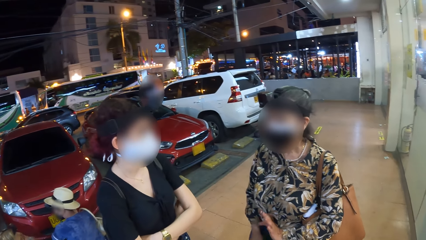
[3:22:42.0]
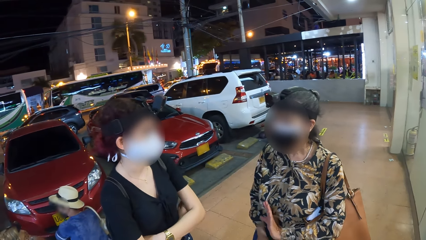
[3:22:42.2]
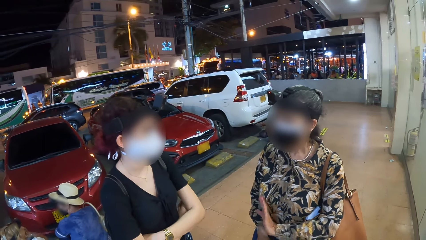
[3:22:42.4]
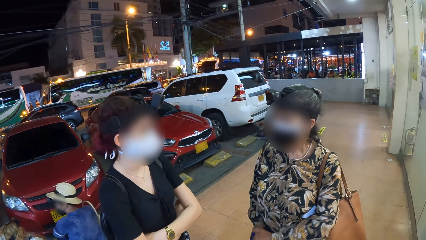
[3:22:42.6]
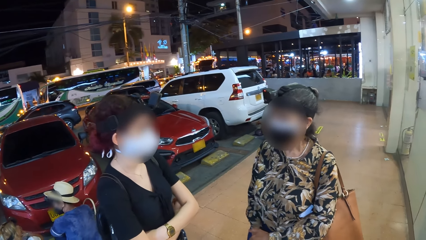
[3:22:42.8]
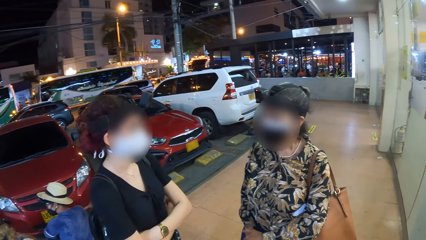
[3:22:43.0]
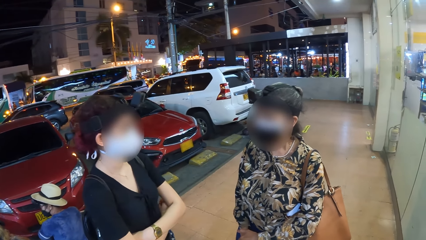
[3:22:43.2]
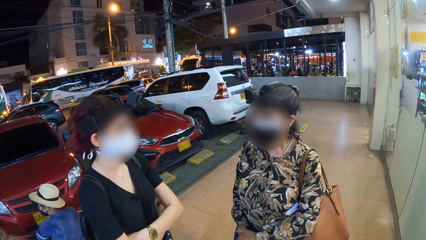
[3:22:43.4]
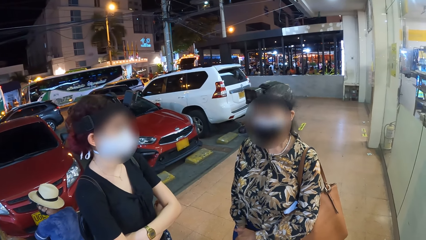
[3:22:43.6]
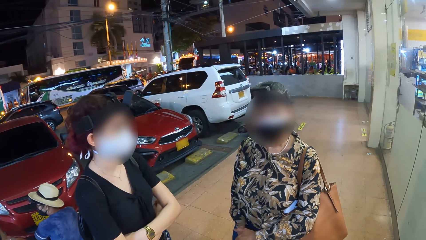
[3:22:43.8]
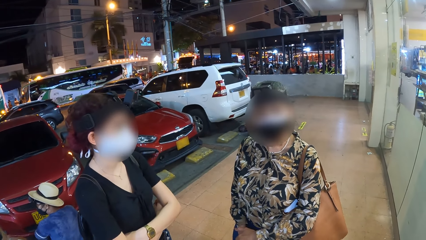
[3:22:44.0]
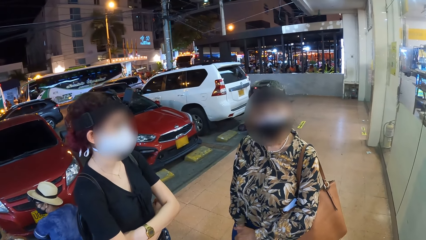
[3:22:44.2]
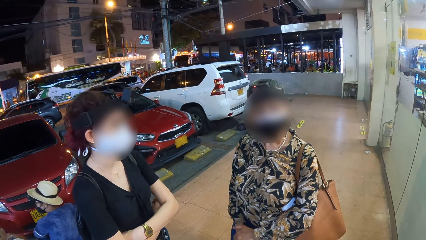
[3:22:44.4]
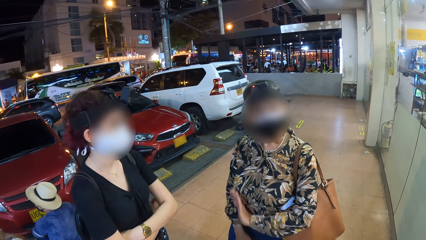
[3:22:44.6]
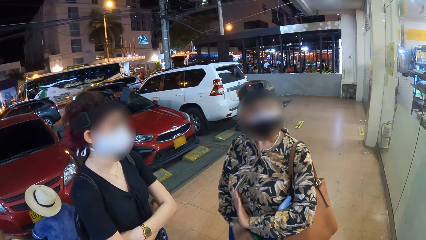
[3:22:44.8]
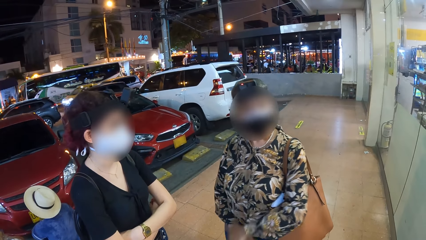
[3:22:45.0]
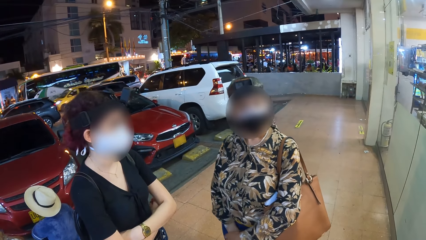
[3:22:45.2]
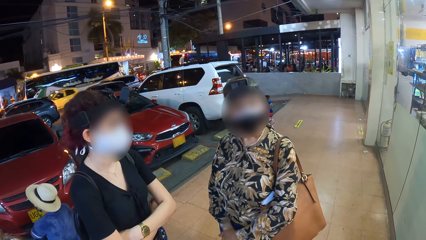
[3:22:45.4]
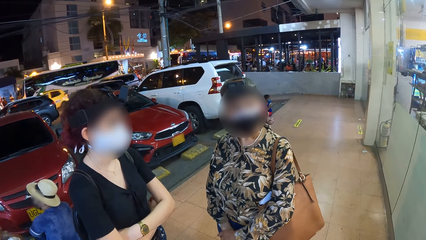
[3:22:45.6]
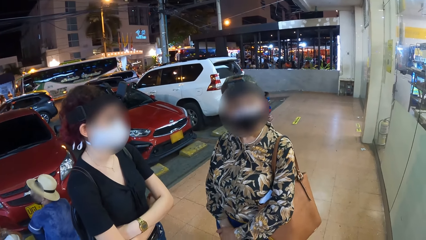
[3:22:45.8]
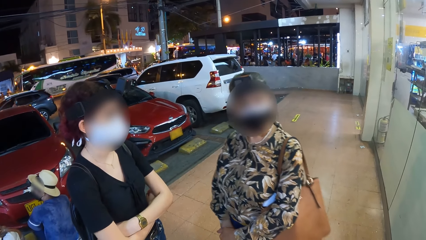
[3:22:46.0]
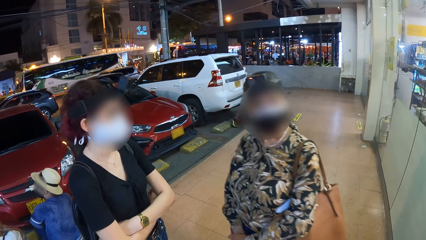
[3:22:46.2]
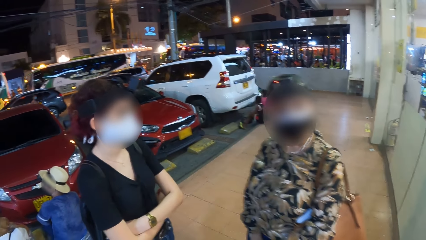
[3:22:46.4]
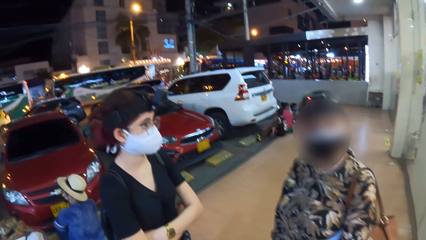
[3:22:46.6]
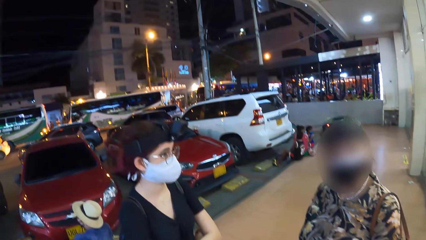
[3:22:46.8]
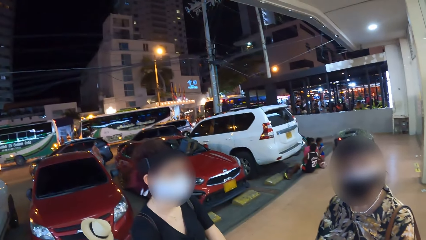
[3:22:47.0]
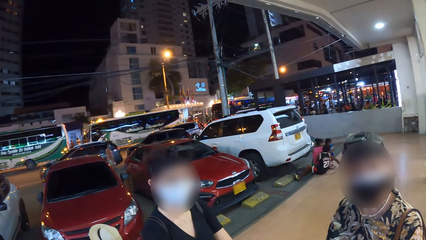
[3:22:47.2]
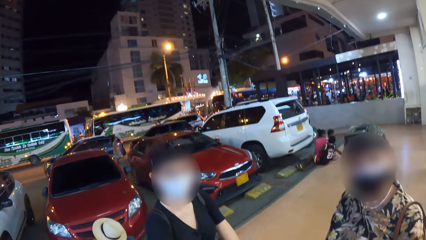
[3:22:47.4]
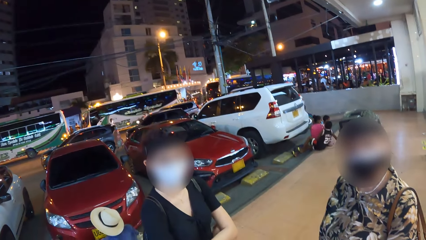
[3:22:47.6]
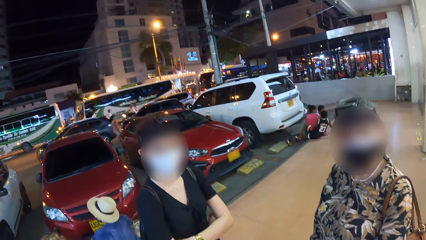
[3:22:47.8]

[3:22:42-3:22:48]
The camera wearer looks around.

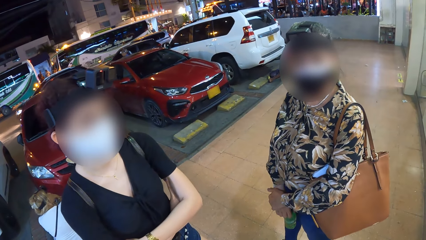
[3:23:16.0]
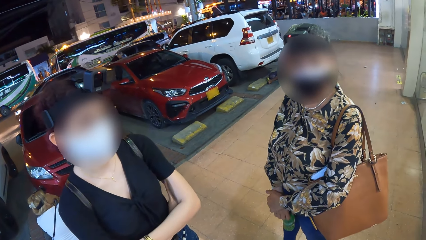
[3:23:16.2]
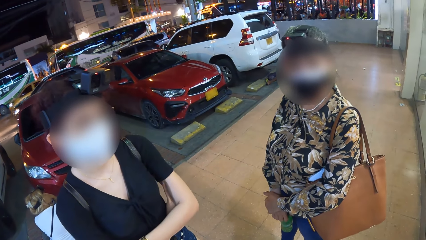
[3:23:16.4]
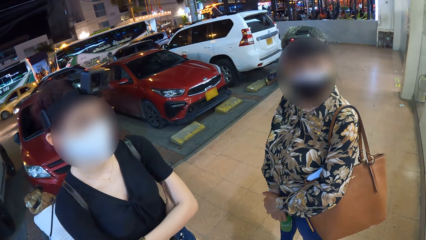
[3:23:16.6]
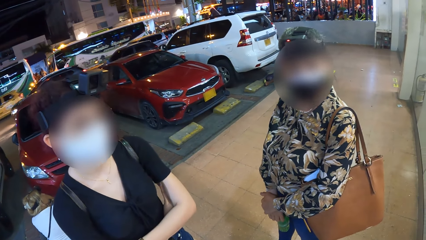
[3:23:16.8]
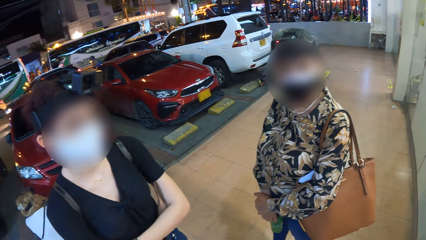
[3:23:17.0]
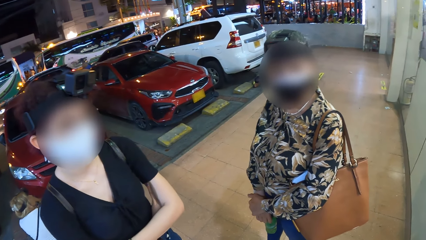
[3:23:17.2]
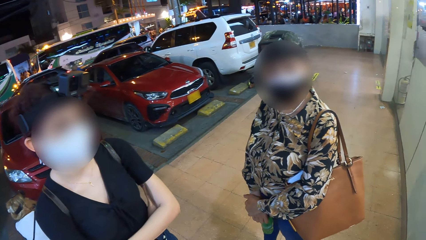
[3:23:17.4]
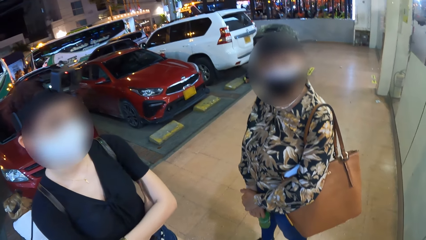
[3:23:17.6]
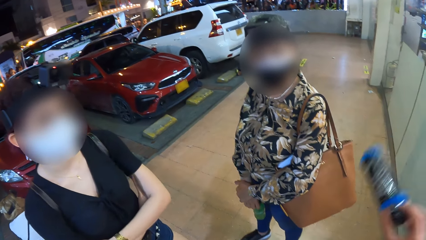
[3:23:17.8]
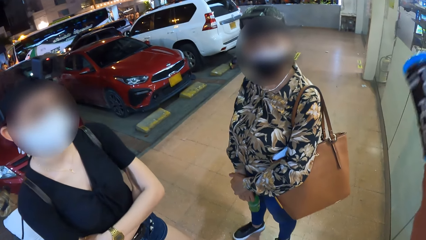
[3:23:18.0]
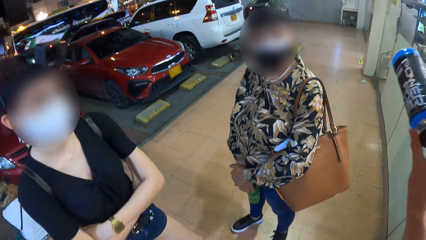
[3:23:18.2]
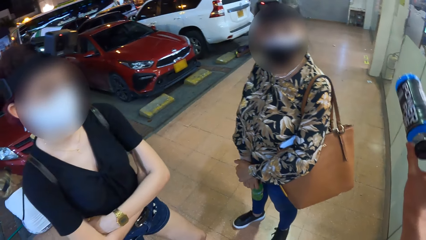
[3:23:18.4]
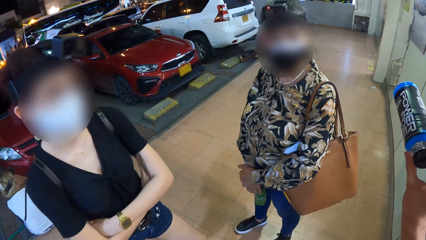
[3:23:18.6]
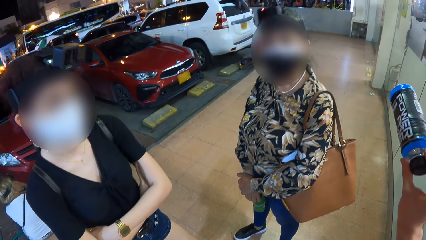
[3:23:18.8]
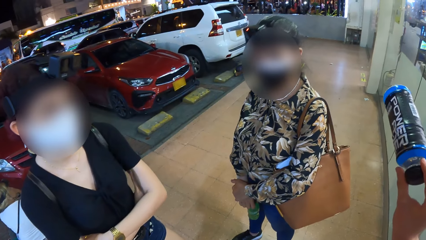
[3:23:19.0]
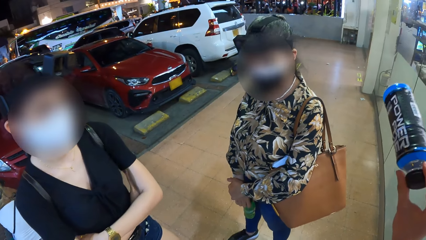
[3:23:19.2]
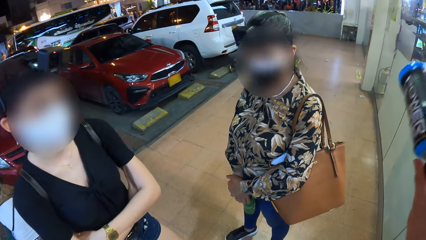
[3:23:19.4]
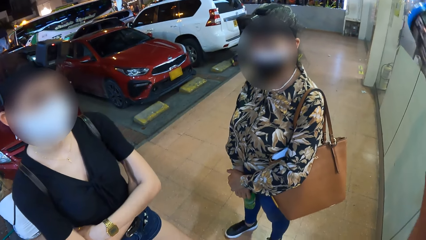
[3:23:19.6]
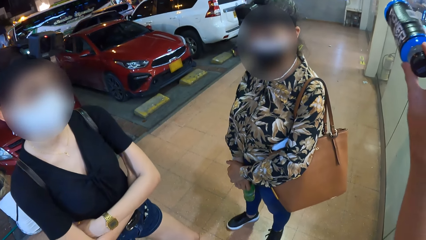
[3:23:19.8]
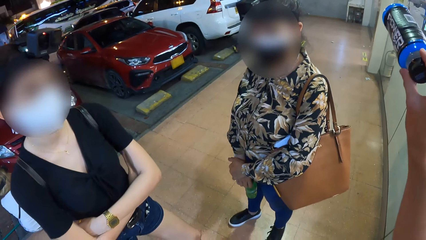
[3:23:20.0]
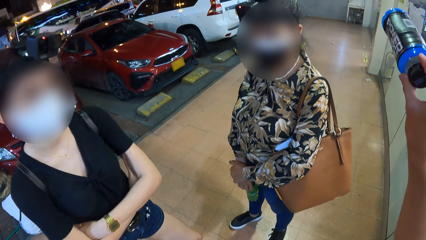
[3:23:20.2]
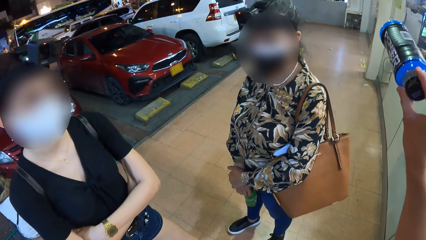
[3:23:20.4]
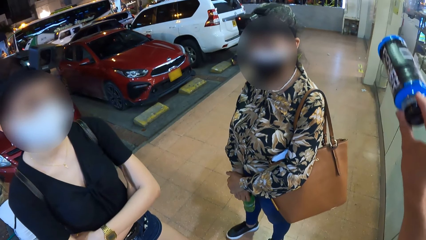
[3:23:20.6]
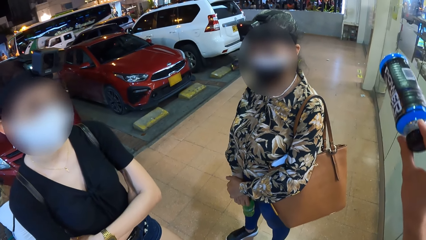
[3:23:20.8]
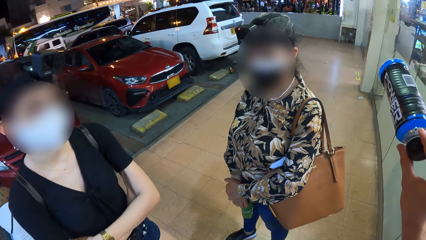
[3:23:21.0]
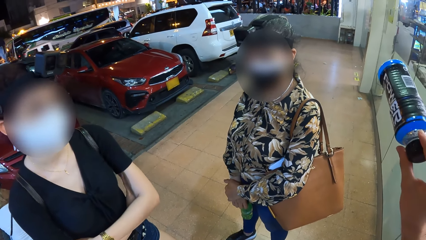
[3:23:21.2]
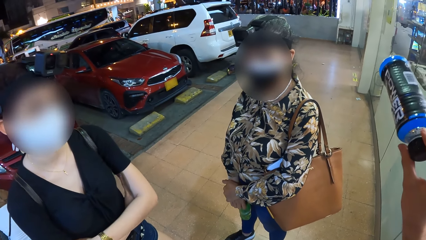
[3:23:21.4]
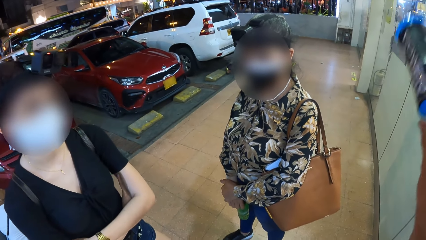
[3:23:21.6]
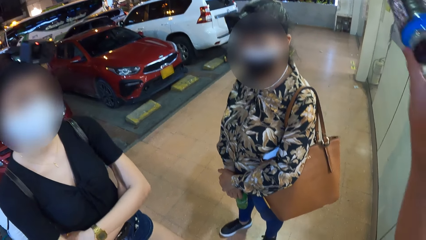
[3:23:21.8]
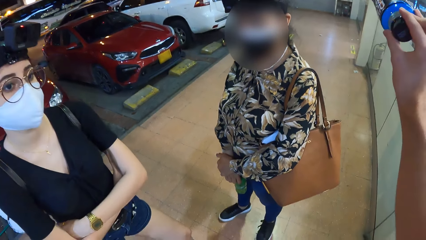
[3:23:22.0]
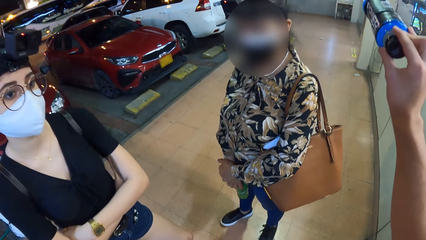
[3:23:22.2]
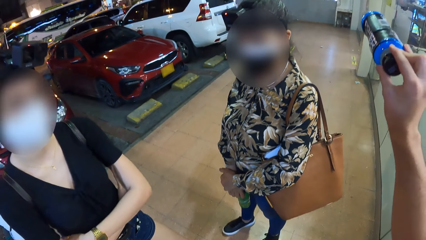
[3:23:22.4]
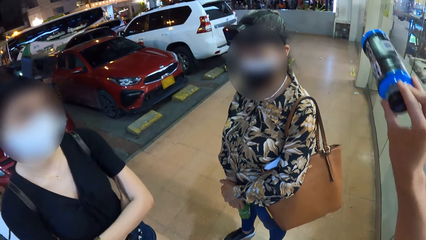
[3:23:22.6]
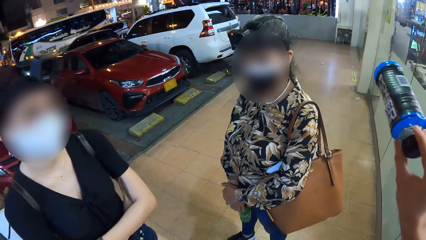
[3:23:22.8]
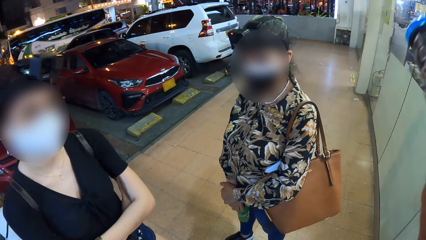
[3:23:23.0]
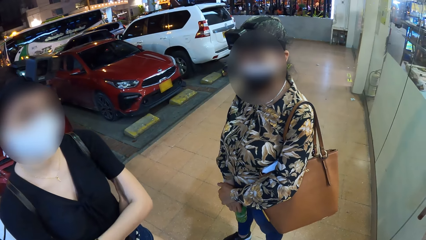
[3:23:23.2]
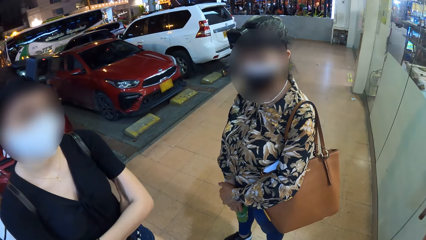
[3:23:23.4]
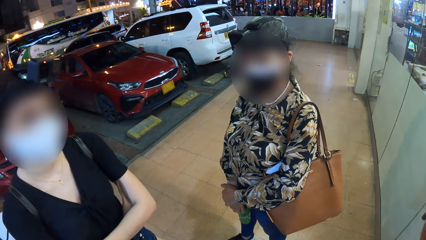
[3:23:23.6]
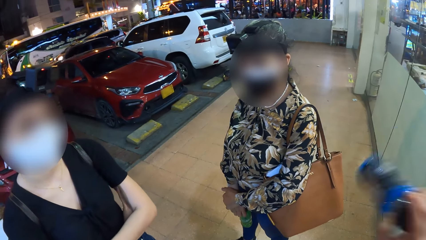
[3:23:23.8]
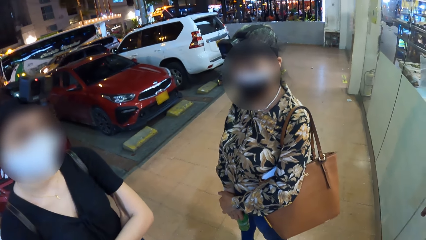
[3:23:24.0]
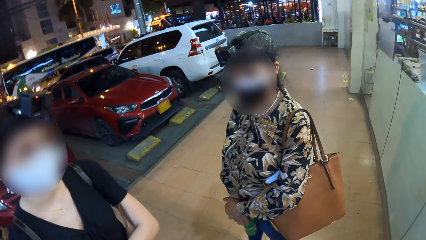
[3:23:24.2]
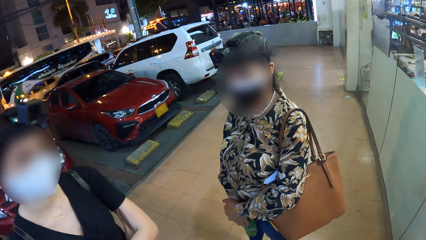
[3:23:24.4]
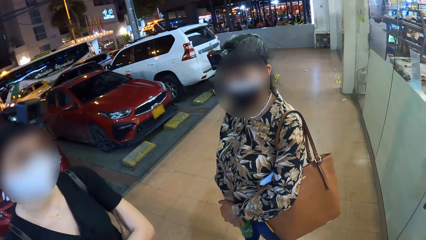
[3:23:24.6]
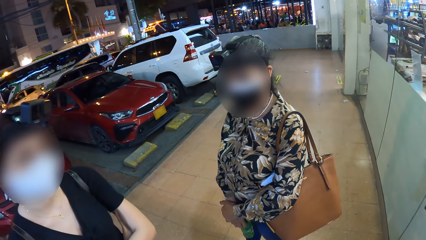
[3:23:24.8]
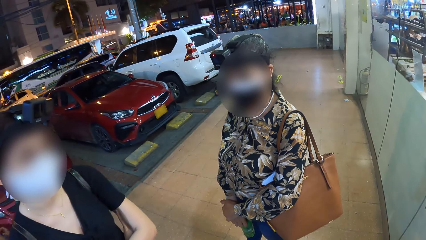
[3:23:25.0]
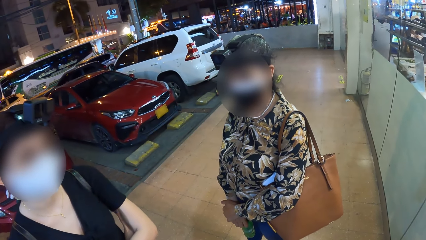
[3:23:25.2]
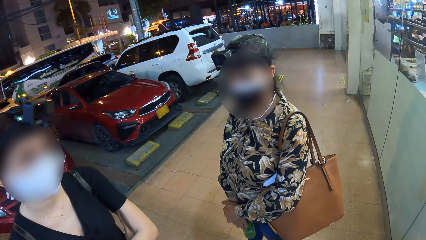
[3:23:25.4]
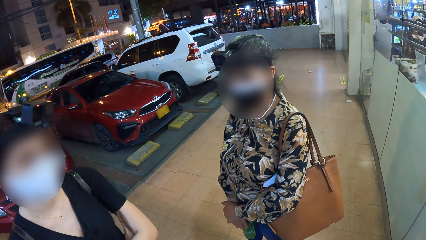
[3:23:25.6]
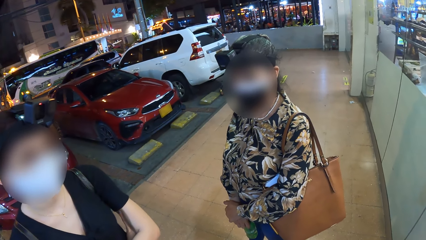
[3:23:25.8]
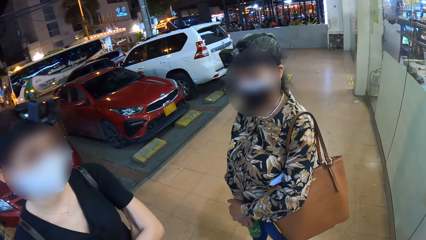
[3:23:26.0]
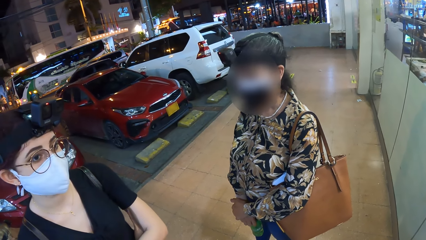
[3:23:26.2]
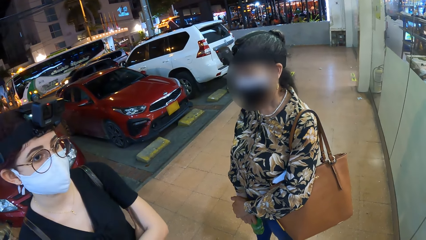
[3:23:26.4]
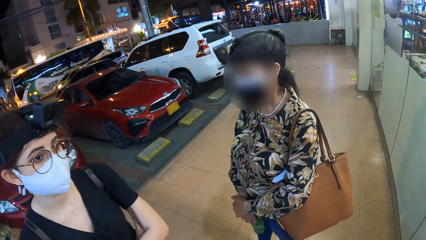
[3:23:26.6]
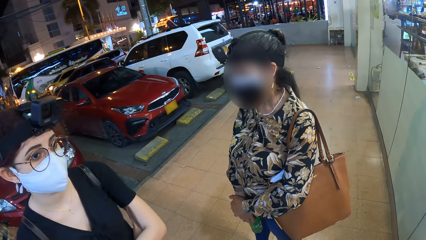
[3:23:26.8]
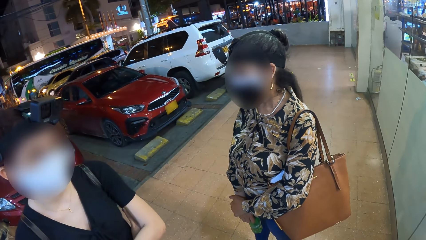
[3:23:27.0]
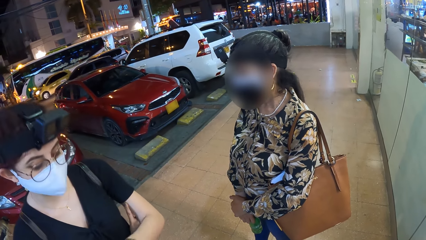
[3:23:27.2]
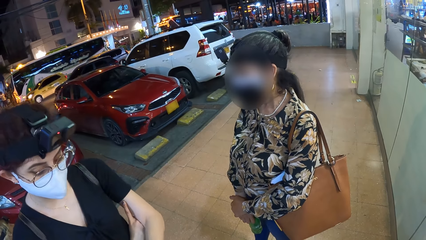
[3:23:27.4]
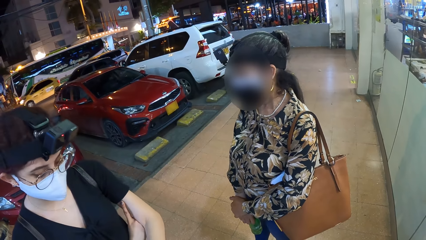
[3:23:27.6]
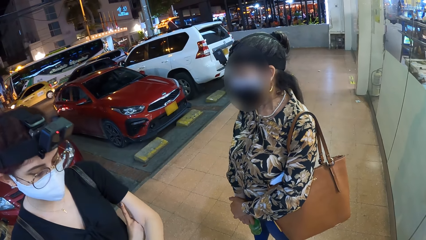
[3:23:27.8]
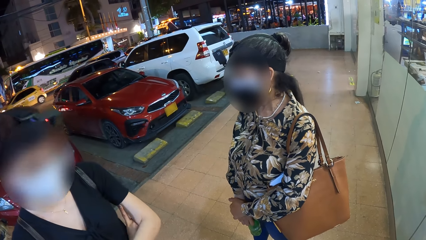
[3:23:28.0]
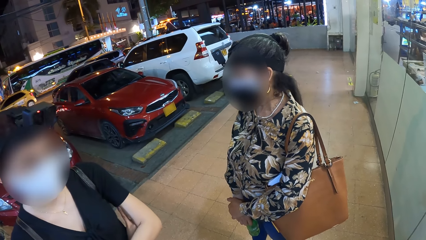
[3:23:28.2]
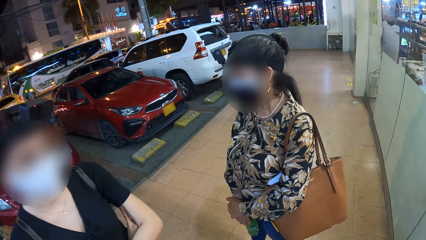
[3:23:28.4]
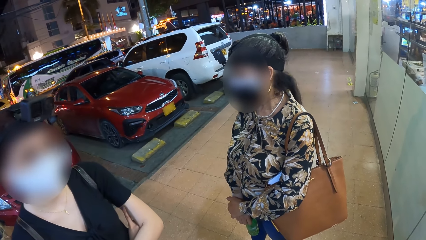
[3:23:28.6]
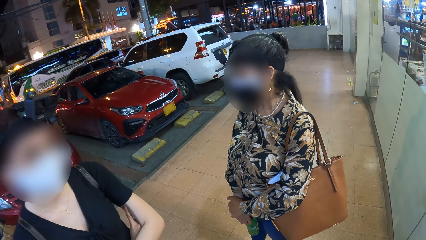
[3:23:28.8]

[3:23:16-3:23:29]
The camera wearer holds a water bottle with his right hand. He points with the bottle. He looks at the people.
